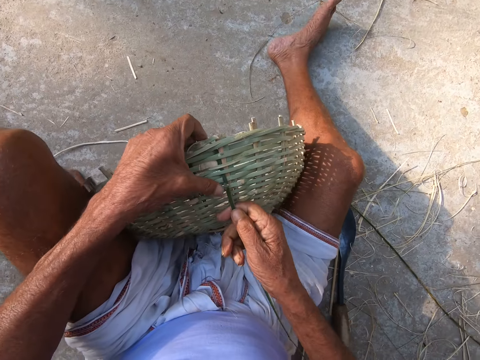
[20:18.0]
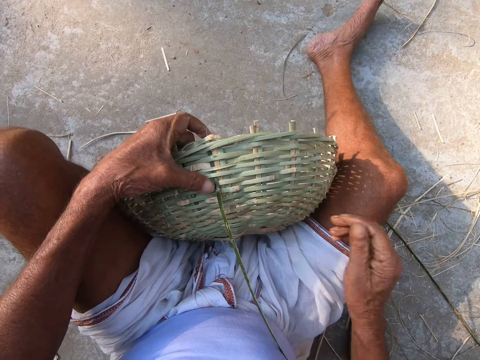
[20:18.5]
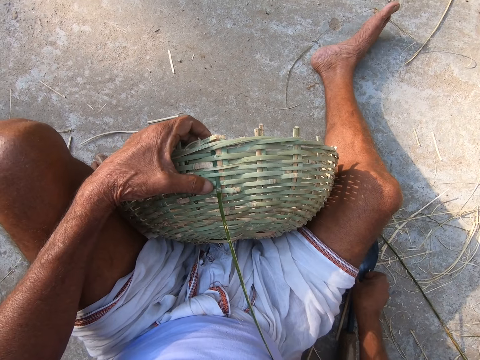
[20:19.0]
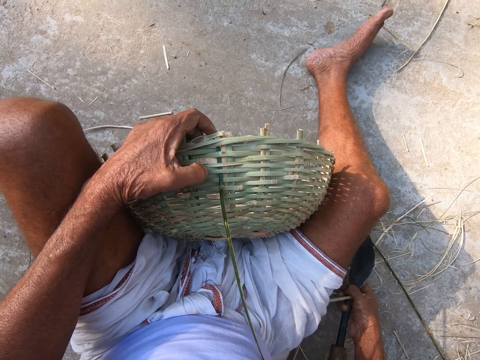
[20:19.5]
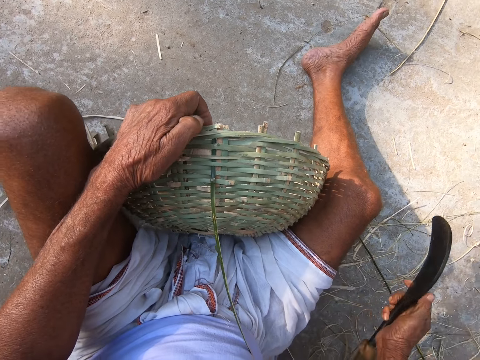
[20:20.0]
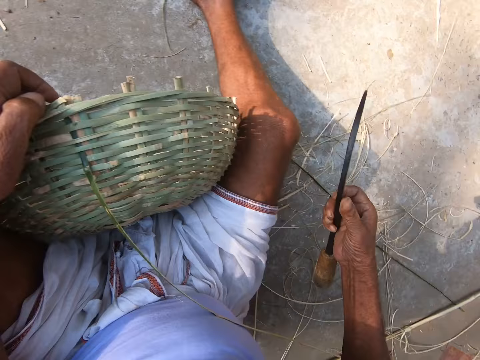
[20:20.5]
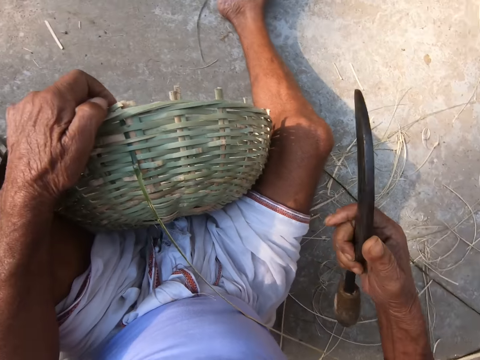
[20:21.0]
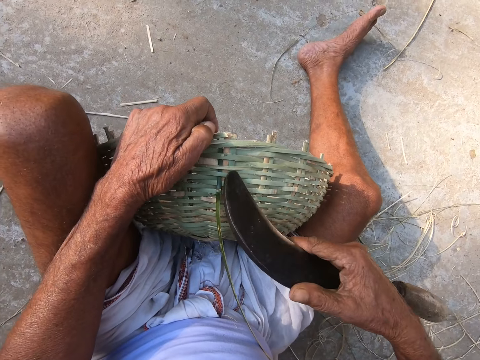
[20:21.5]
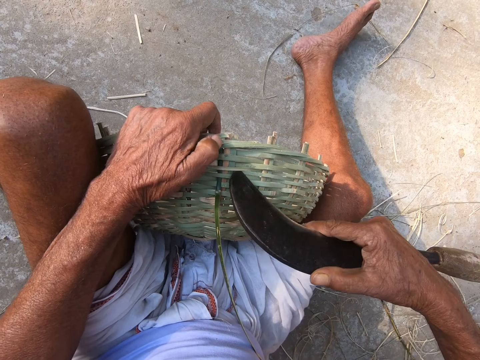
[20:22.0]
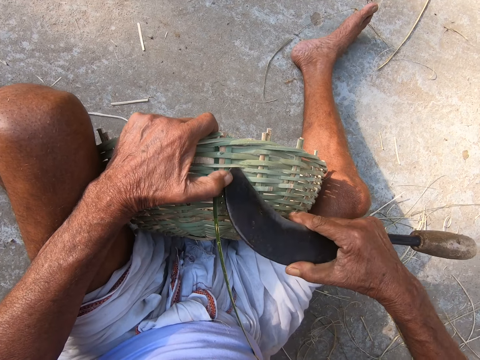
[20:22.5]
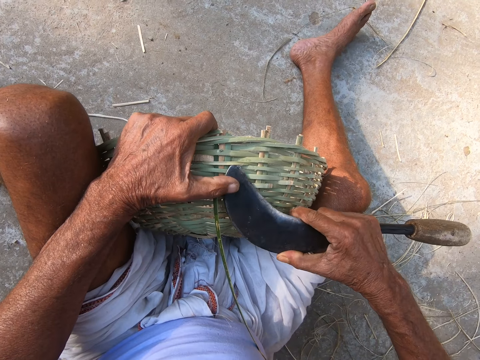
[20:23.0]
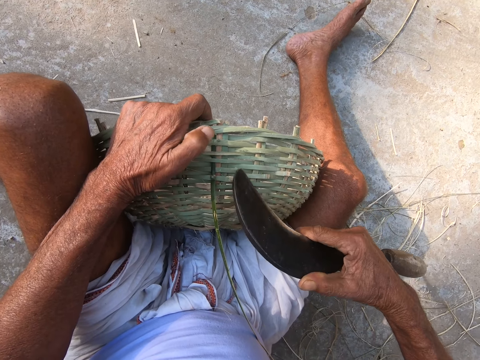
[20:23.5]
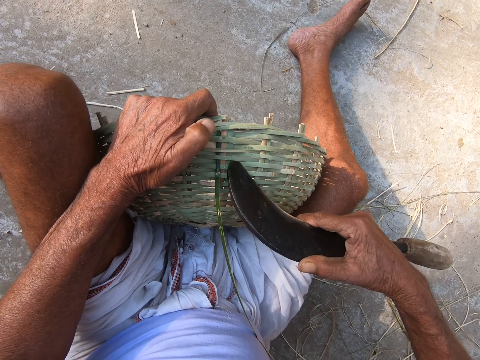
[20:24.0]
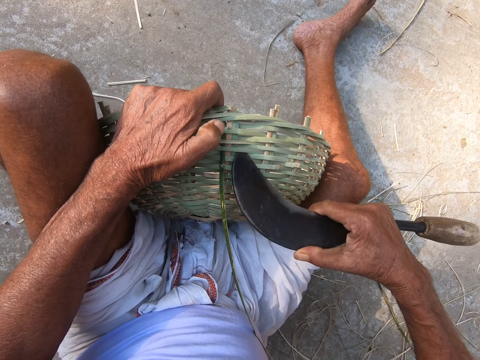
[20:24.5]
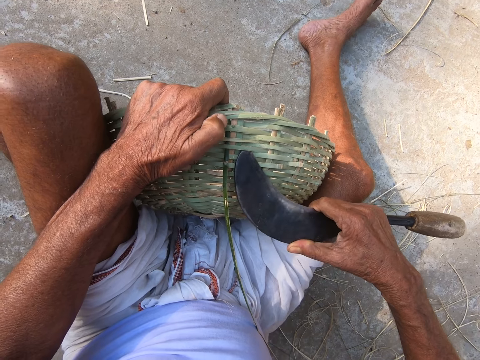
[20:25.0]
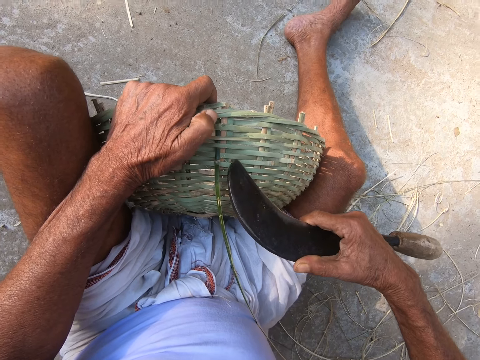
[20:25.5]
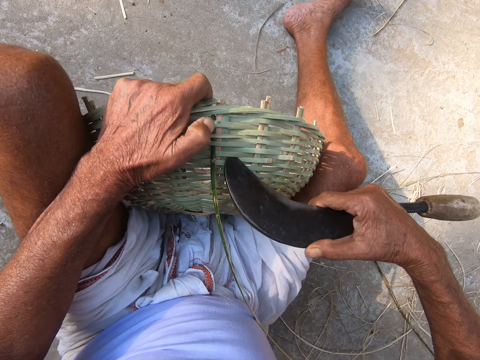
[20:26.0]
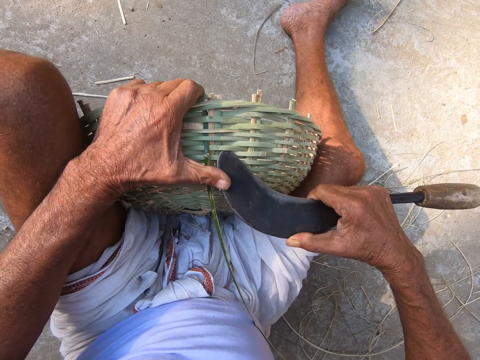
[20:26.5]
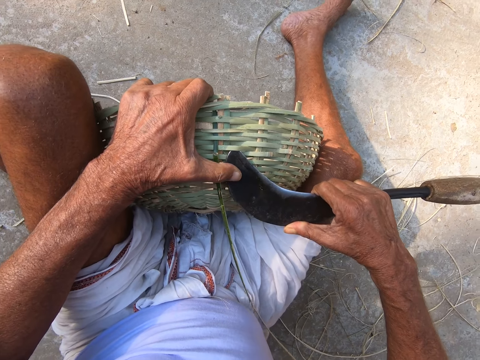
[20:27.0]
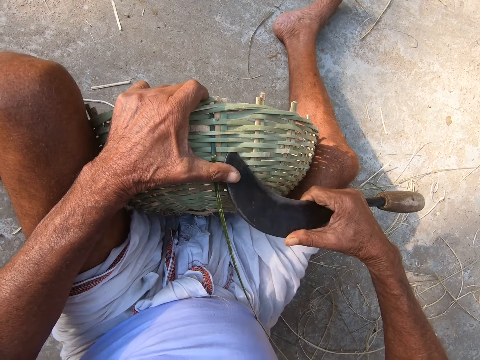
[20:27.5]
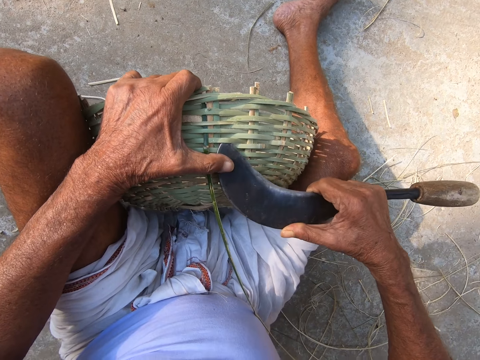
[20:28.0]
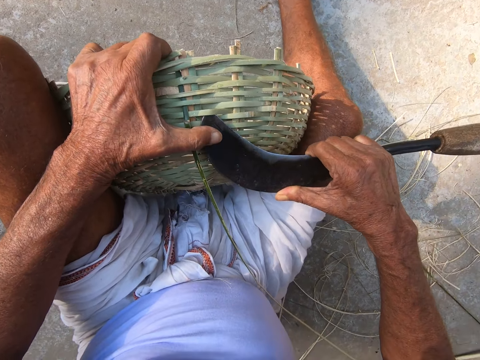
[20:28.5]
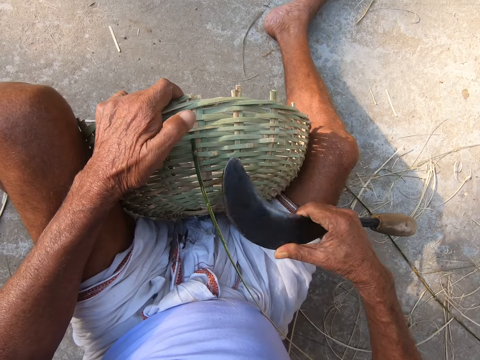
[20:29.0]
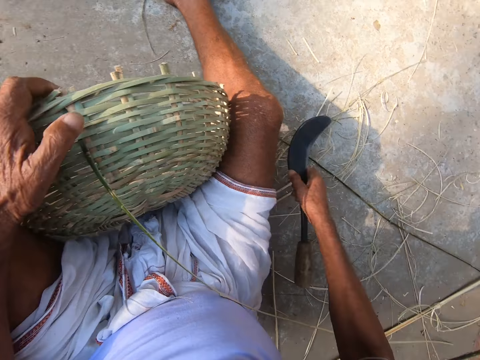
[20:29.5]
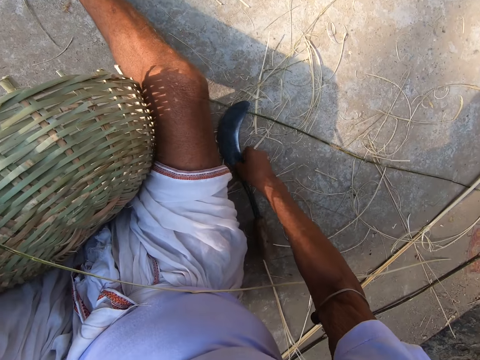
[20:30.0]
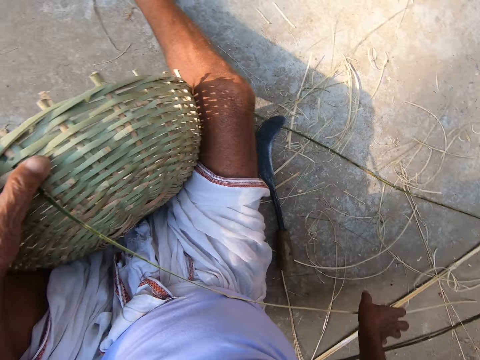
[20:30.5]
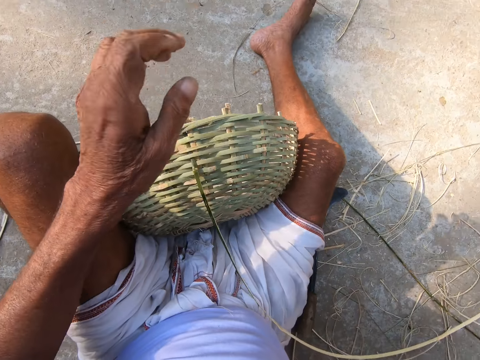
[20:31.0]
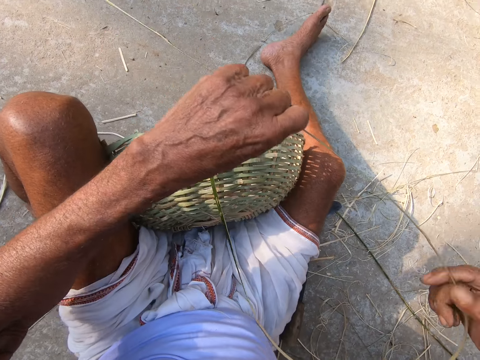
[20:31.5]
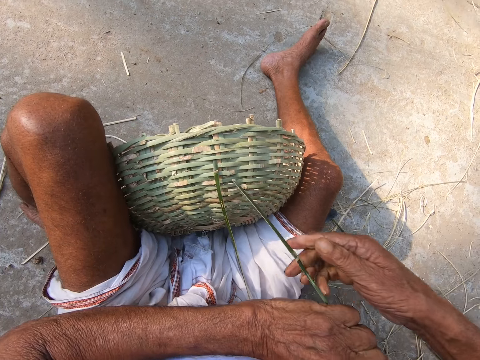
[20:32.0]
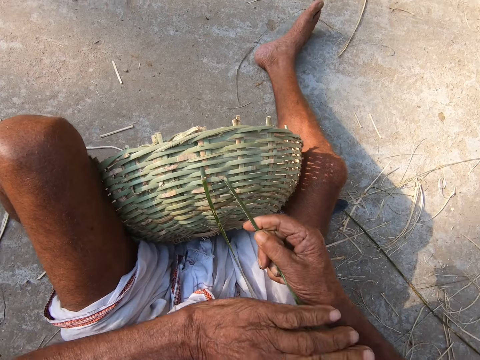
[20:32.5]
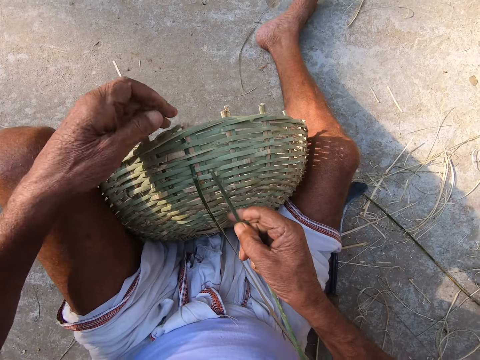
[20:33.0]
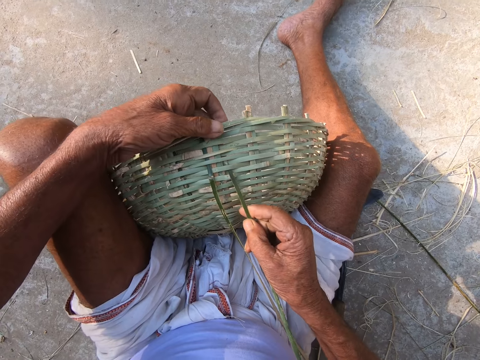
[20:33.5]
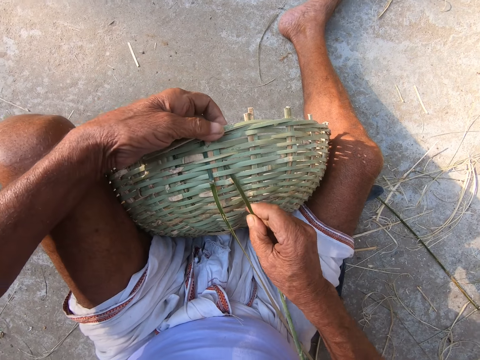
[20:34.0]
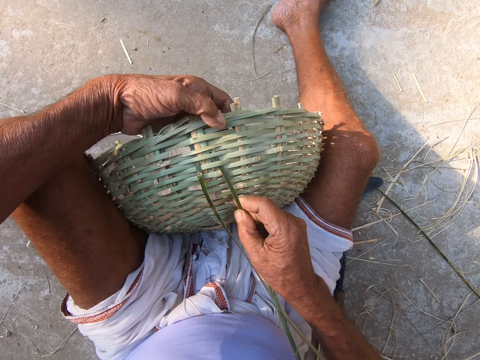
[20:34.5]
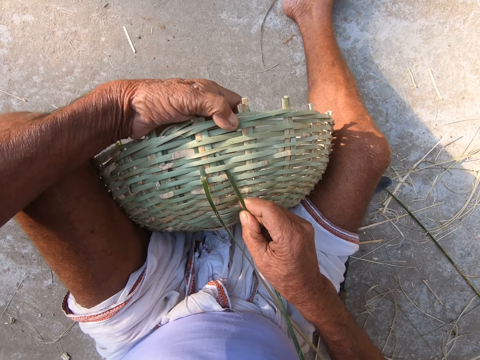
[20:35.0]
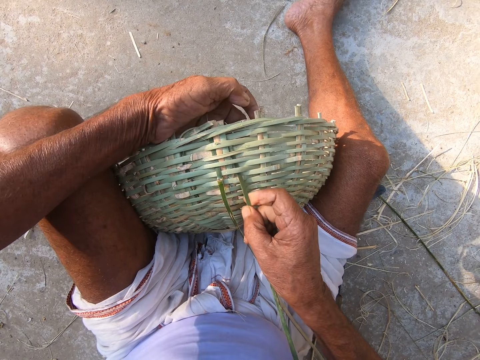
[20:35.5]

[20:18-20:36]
The camera wearer picks up the hand sickle on the ground with his right hand. He adjusts the weaved basket with the hand sickle in his right hand. He opens reed patterns on the basket. He drops the hand sickle on the ground with his right hand. He picks up a bamboo stick on the ground with his right hand. He inserts the bamboo stick into the weaved basket with his right hand.

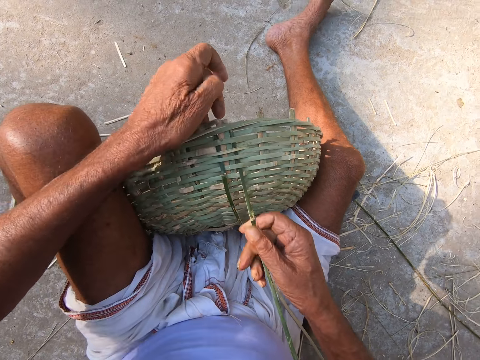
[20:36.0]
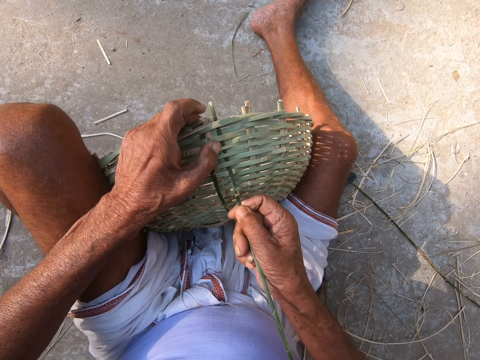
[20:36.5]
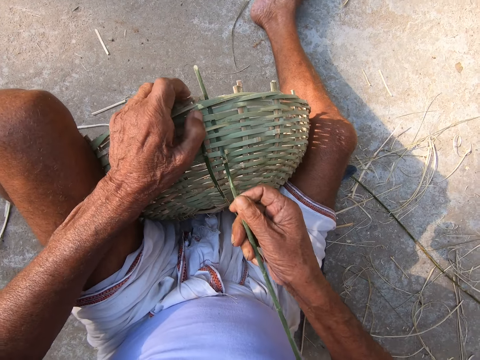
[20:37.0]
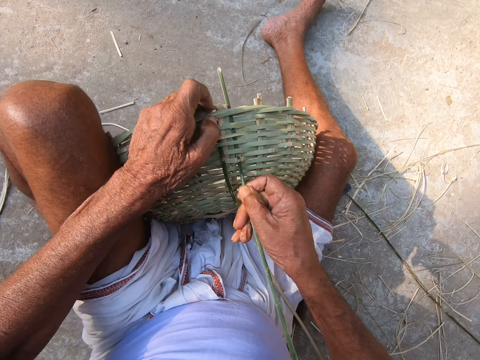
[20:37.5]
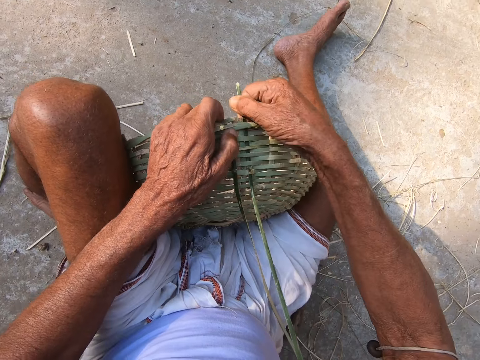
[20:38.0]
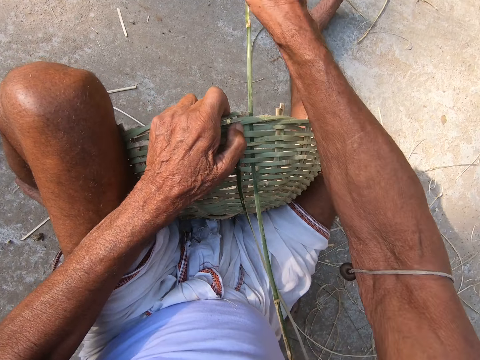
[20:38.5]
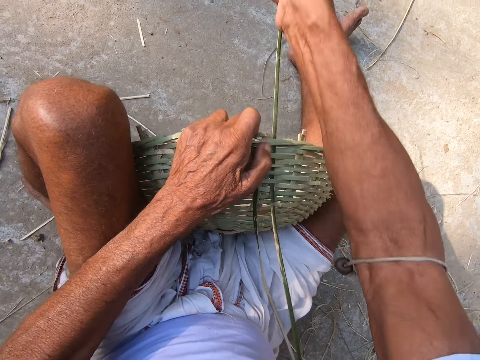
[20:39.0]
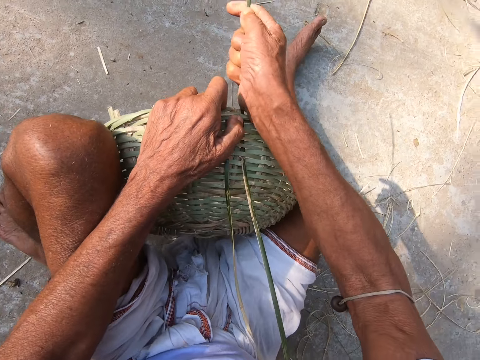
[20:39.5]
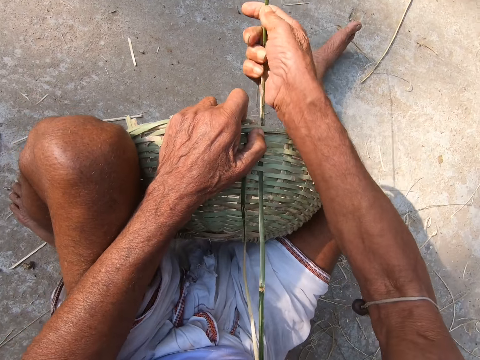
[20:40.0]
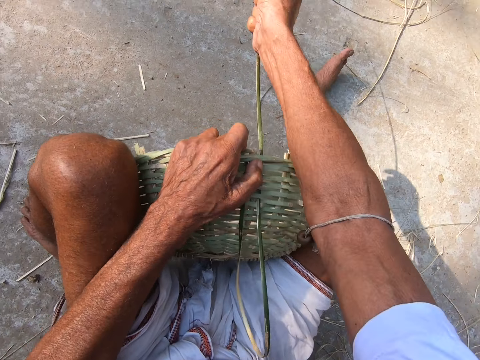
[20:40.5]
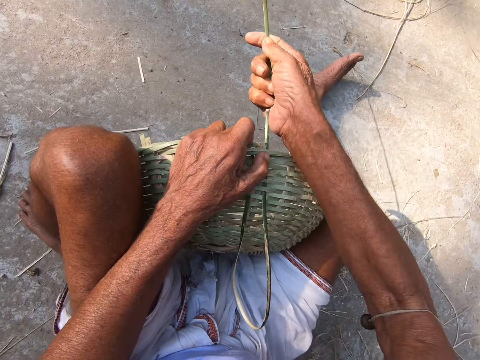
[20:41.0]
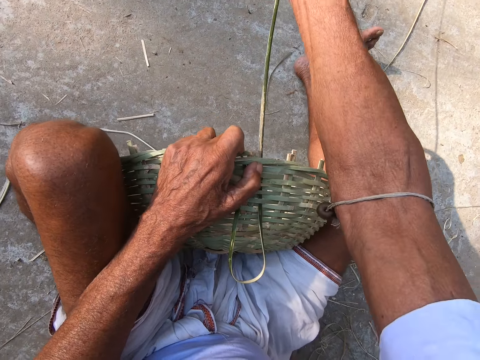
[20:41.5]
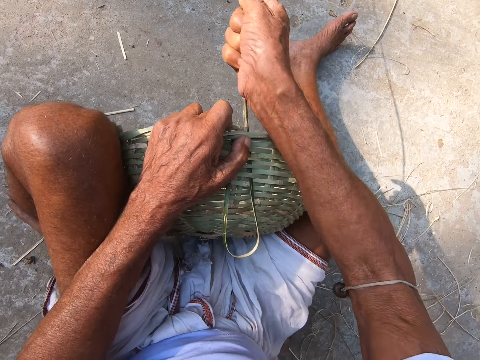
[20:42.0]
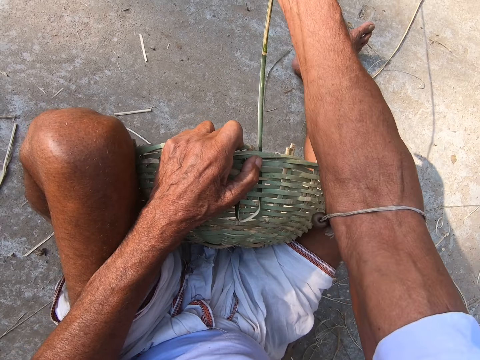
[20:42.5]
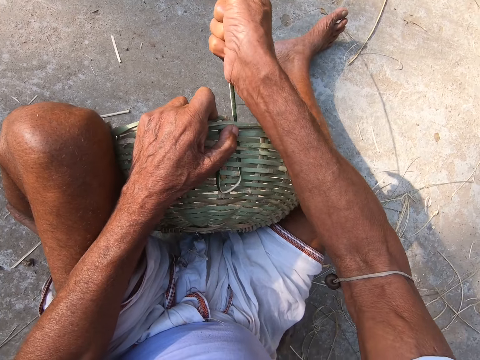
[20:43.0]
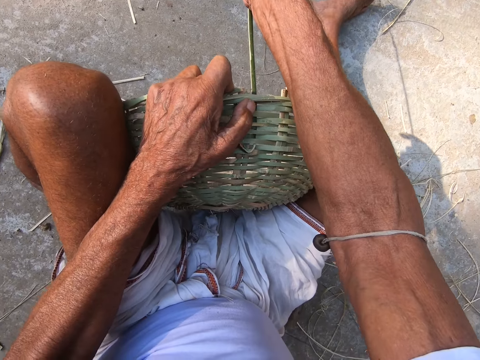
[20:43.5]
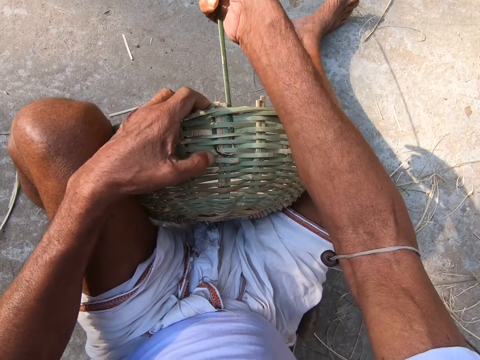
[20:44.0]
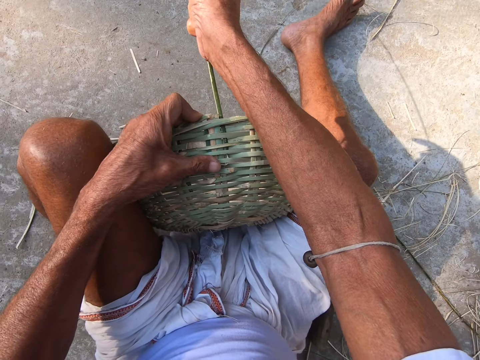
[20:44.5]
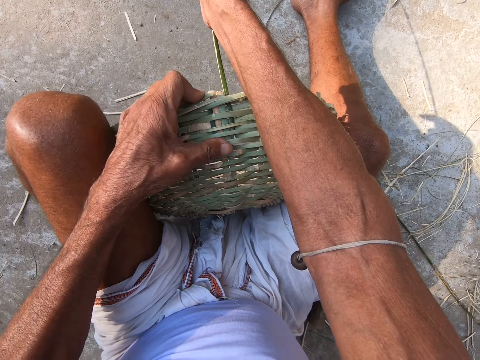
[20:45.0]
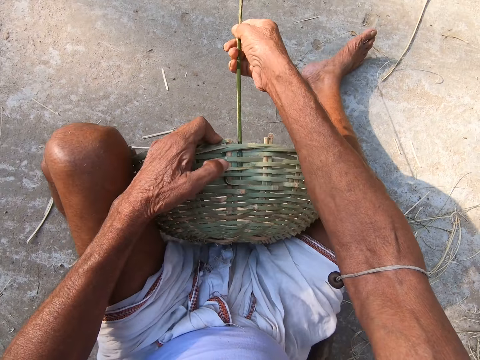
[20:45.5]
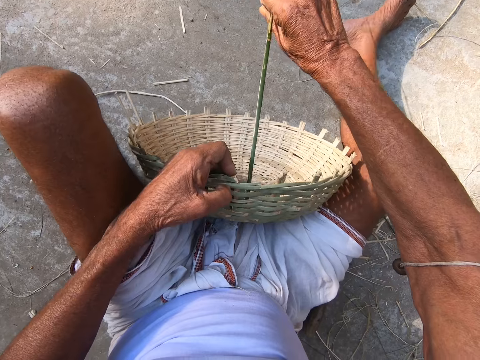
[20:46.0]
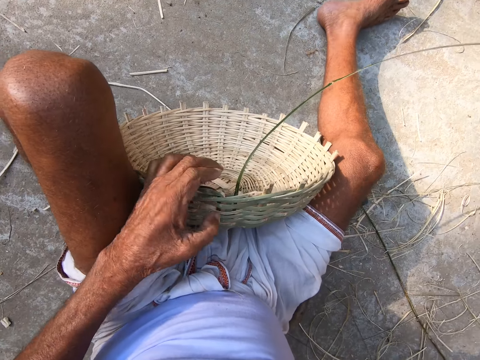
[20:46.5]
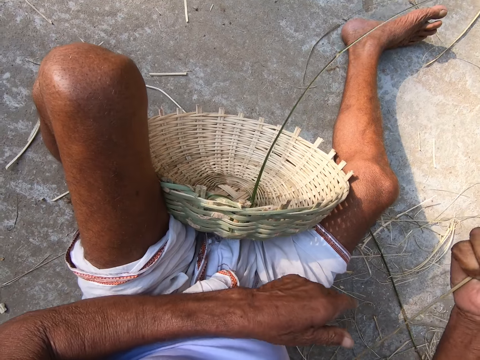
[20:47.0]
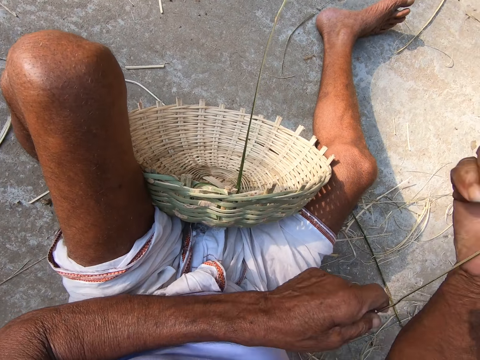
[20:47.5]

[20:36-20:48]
The camera wearer inserts a reed in the basket pattern. He pulls the bamboo stick in the weaved basket with his right hand. He adjusts the bamboo stick in the weaved basket with his left hand. He pulls the reed on the basket.
